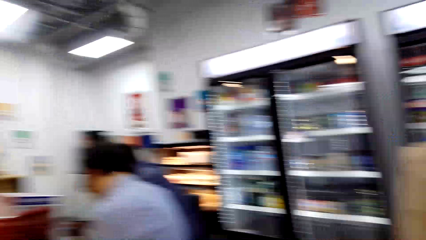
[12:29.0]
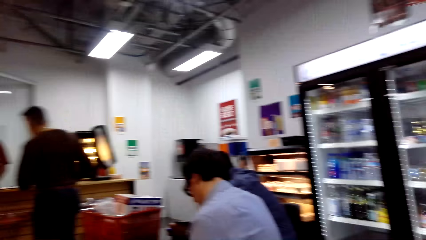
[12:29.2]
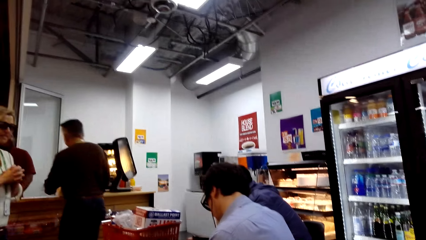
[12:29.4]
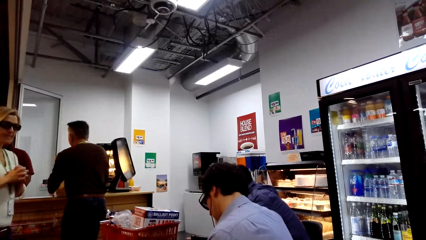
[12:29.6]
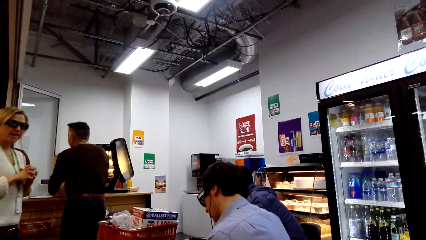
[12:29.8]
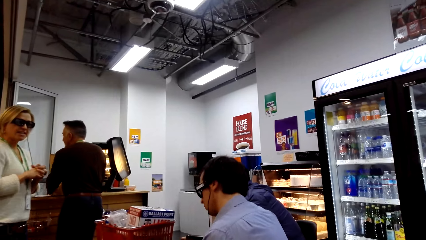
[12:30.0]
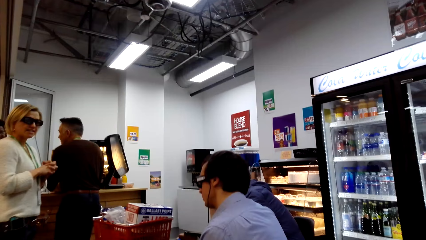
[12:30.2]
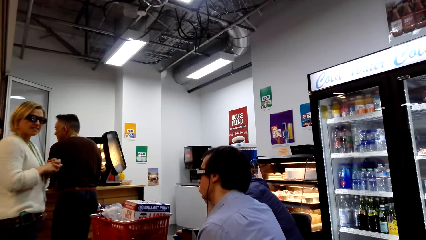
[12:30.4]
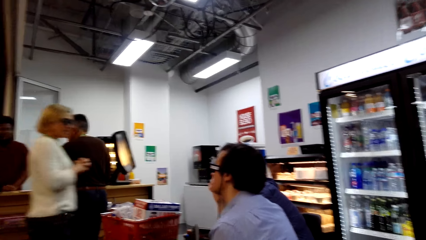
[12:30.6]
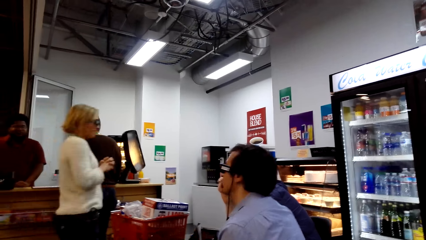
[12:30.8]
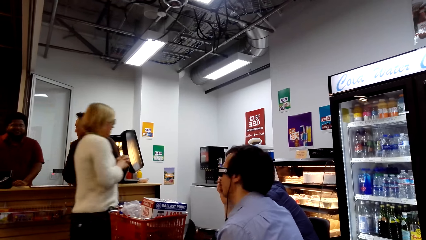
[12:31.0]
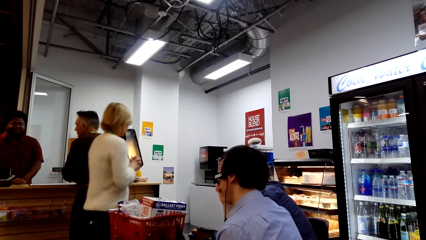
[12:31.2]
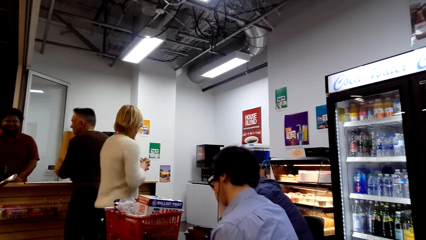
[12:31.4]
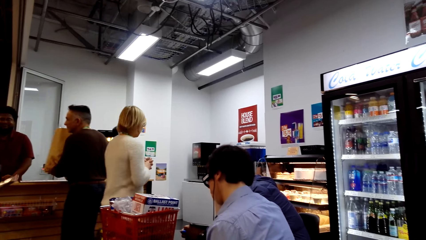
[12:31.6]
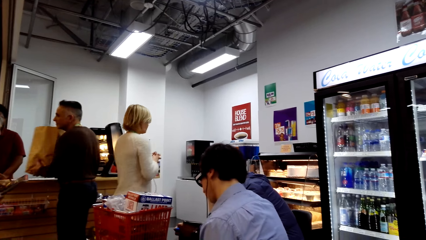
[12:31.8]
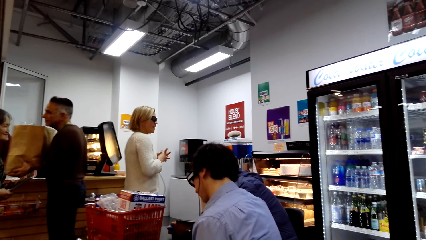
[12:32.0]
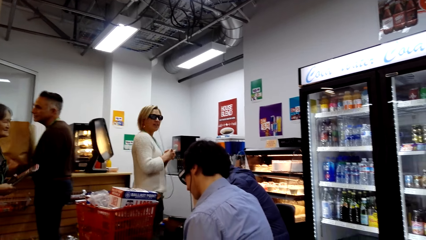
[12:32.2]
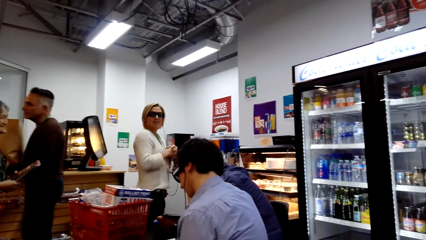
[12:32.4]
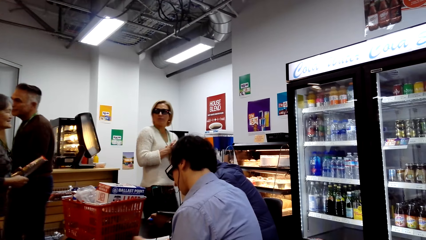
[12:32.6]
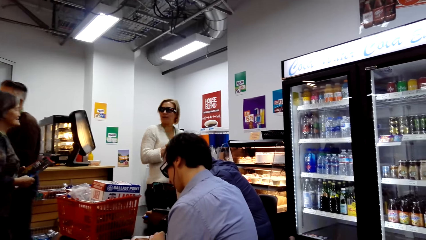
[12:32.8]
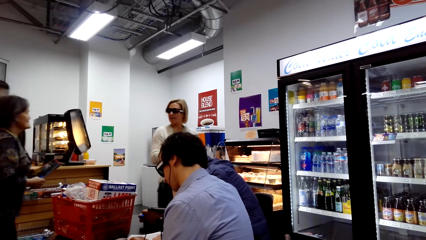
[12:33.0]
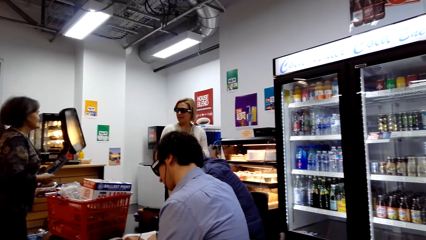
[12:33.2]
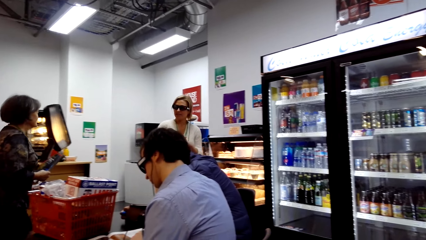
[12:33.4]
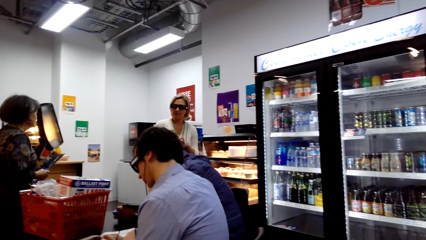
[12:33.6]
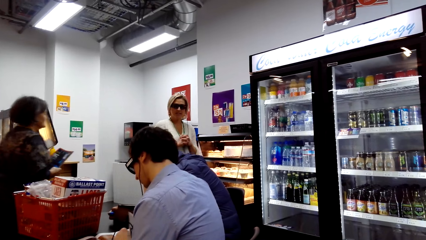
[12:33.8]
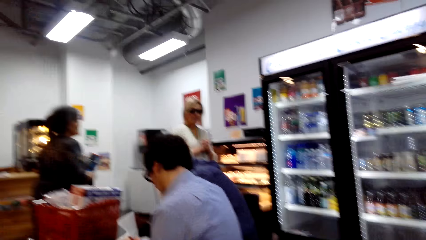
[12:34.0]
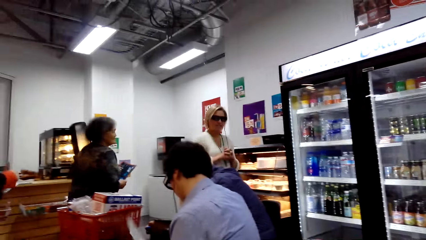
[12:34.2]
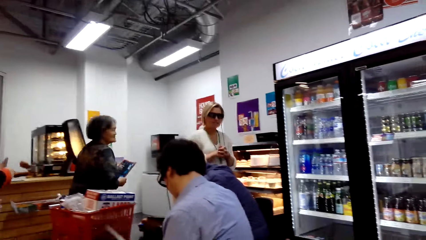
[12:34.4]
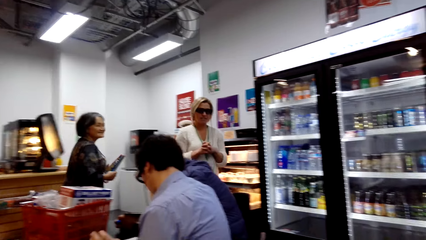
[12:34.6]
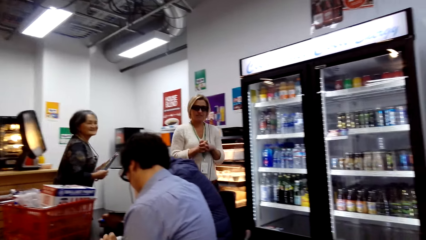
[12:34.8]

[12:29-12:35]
The camera wearer looks around the store.

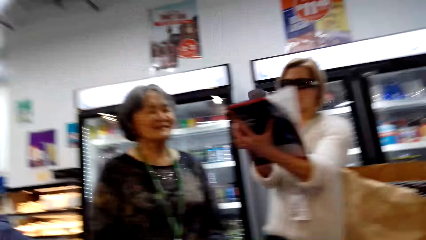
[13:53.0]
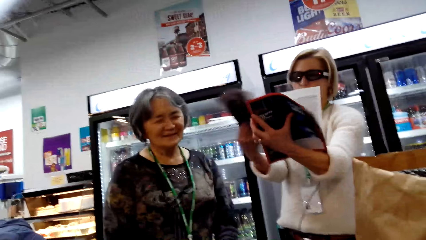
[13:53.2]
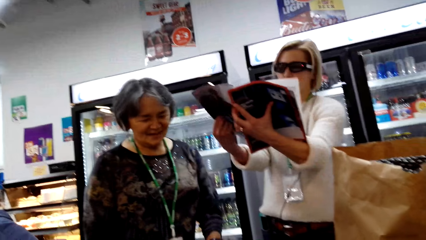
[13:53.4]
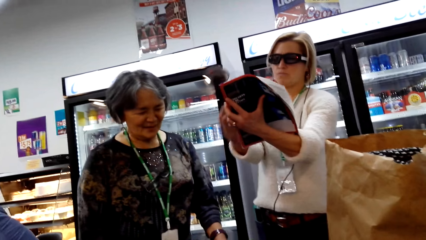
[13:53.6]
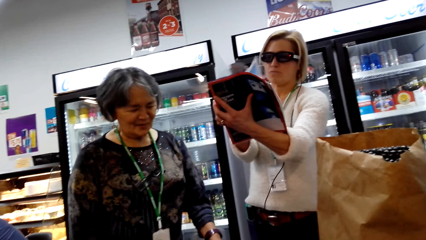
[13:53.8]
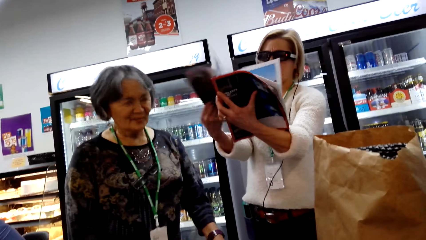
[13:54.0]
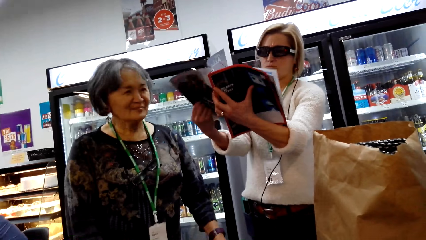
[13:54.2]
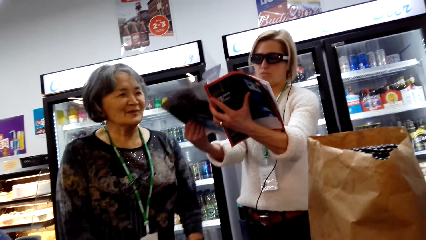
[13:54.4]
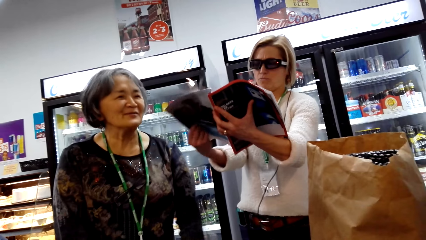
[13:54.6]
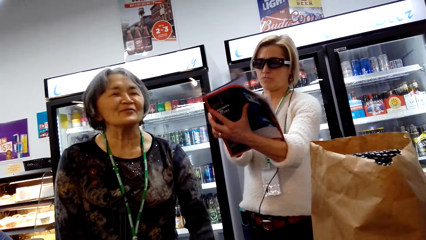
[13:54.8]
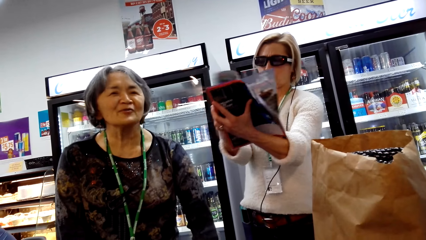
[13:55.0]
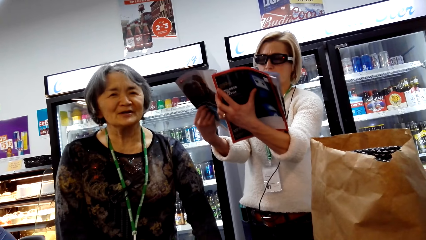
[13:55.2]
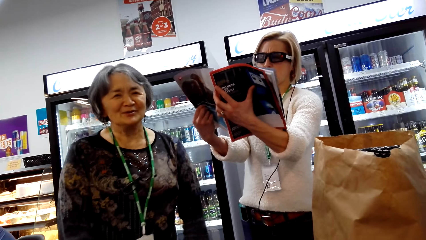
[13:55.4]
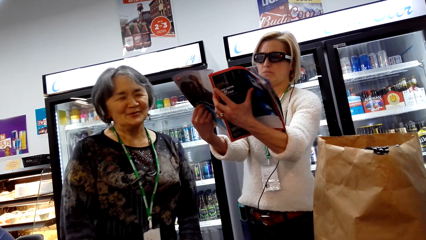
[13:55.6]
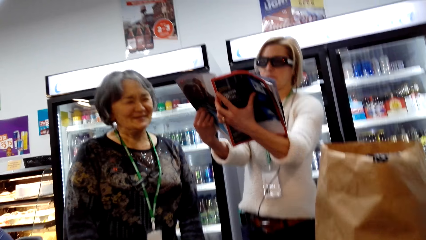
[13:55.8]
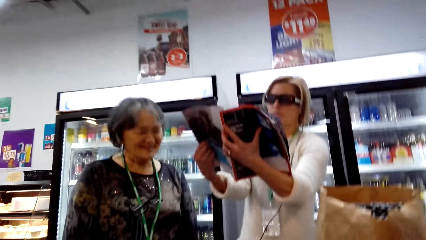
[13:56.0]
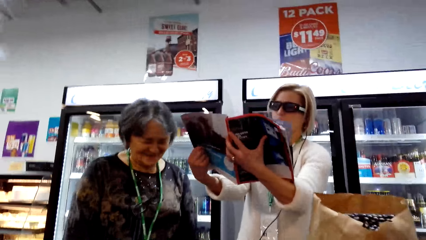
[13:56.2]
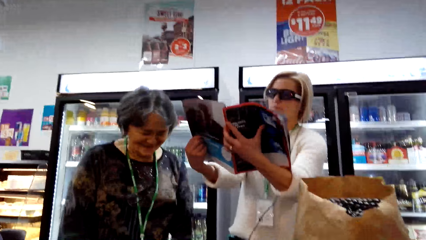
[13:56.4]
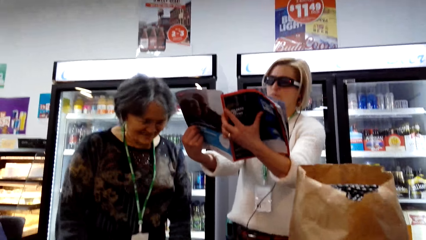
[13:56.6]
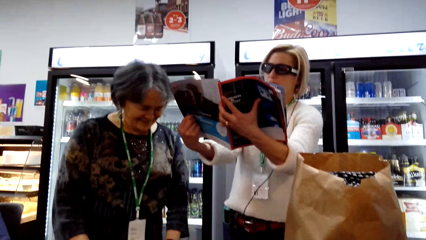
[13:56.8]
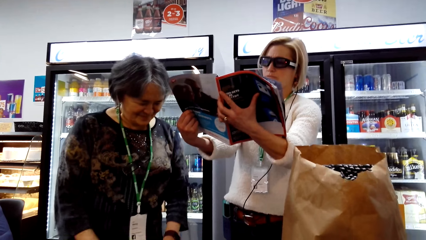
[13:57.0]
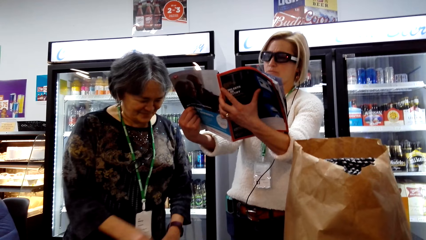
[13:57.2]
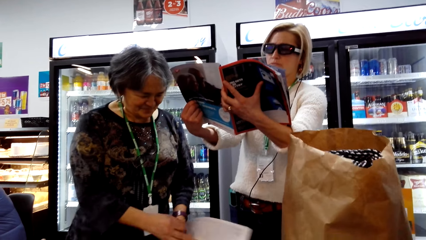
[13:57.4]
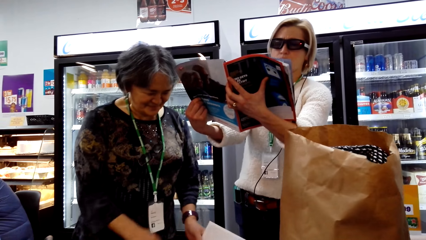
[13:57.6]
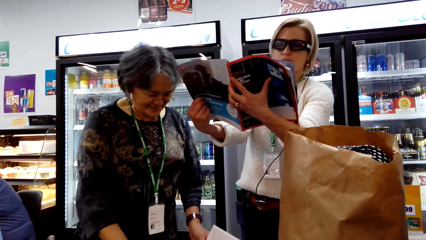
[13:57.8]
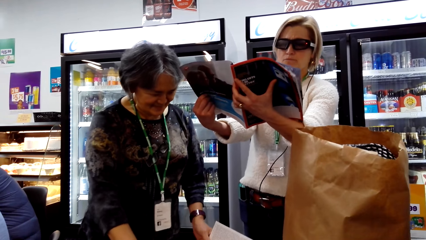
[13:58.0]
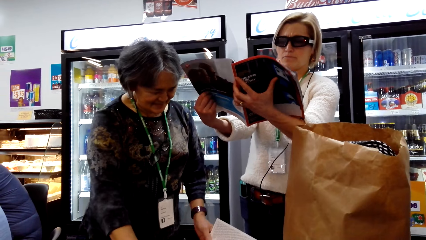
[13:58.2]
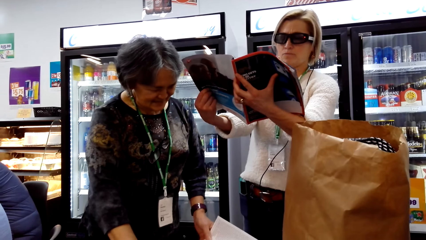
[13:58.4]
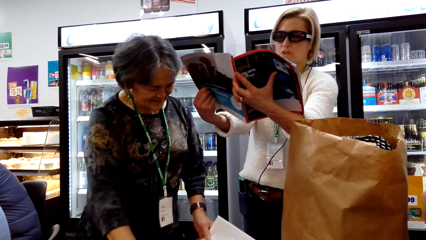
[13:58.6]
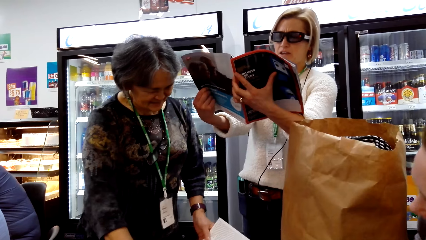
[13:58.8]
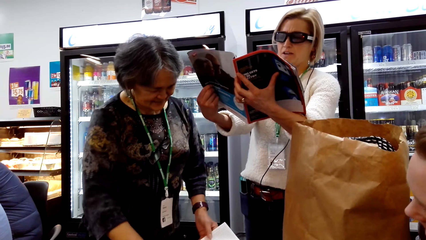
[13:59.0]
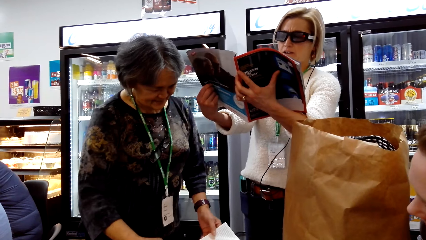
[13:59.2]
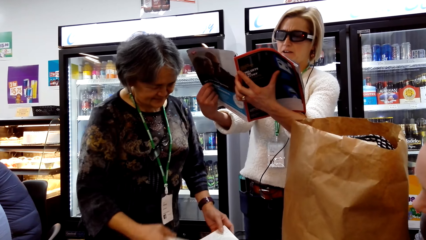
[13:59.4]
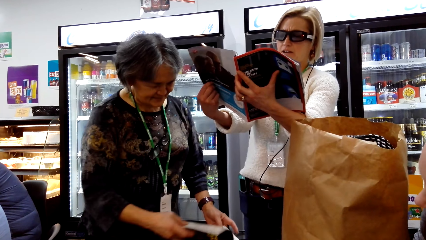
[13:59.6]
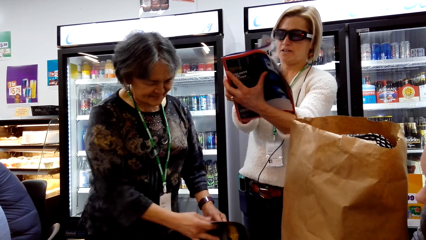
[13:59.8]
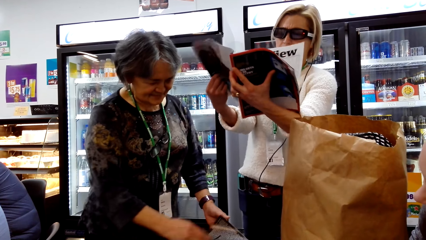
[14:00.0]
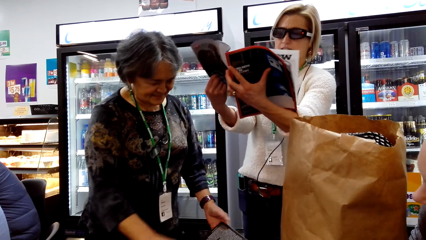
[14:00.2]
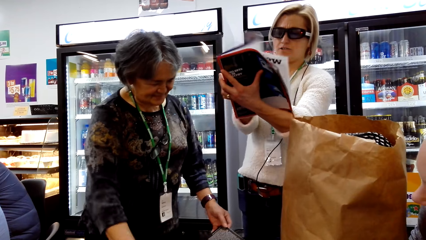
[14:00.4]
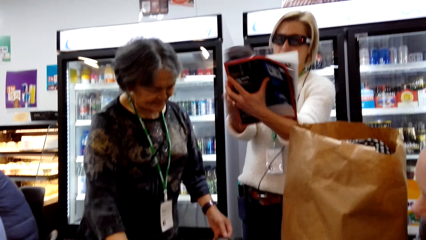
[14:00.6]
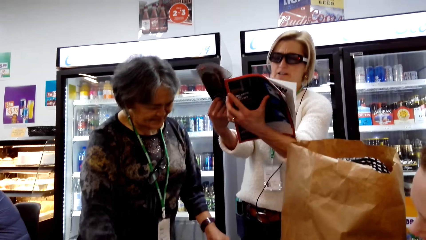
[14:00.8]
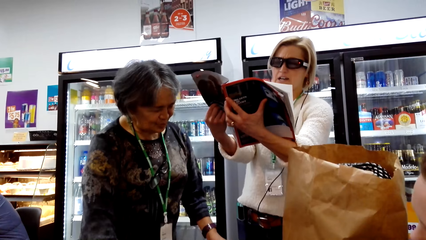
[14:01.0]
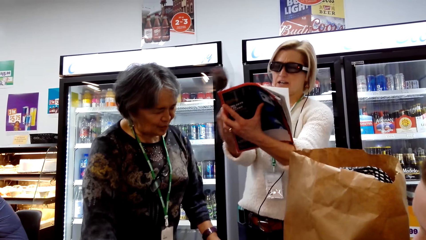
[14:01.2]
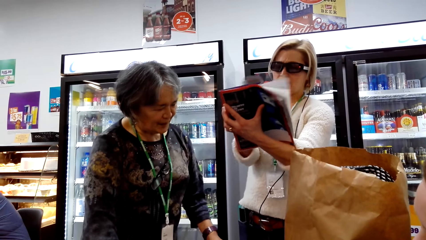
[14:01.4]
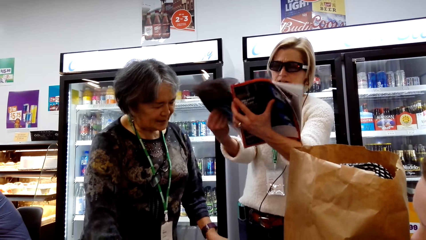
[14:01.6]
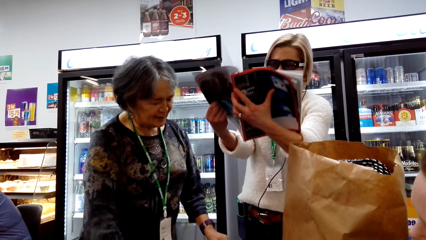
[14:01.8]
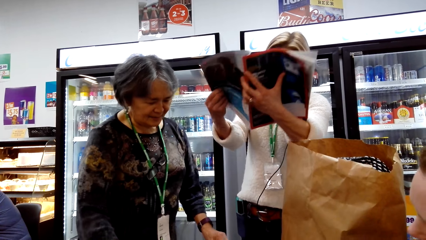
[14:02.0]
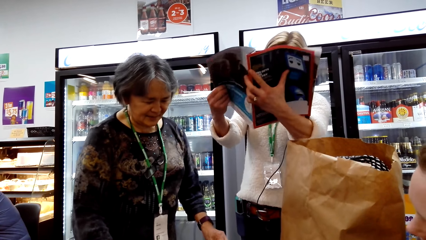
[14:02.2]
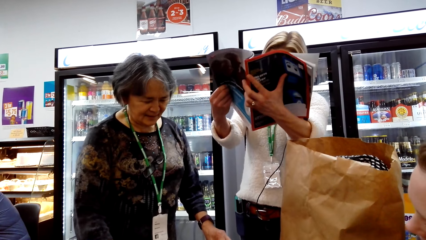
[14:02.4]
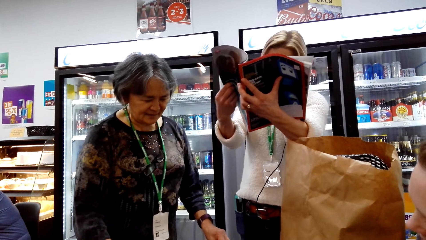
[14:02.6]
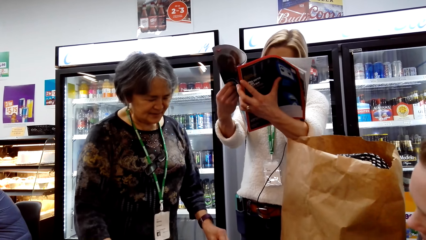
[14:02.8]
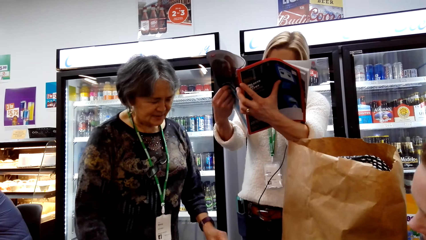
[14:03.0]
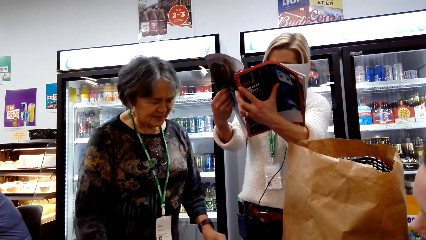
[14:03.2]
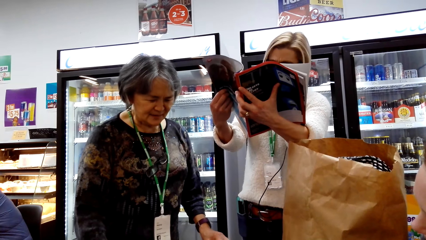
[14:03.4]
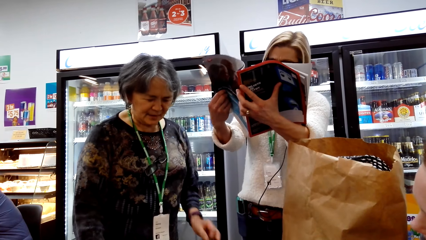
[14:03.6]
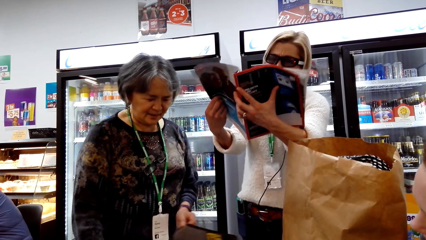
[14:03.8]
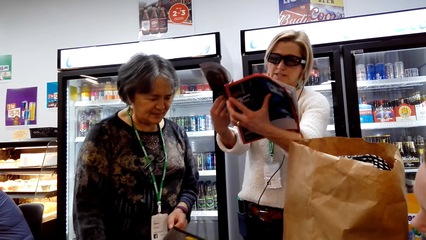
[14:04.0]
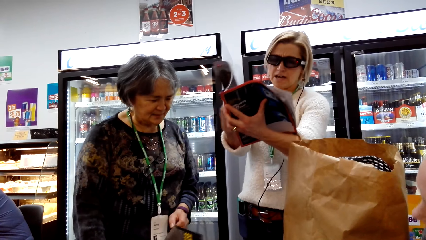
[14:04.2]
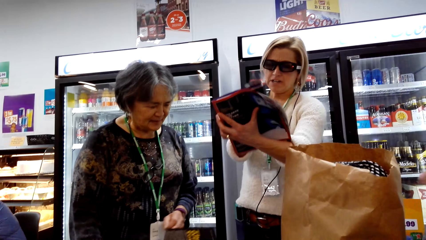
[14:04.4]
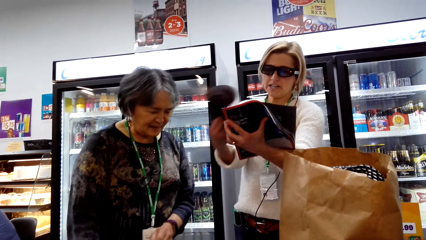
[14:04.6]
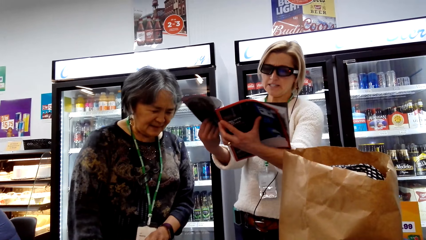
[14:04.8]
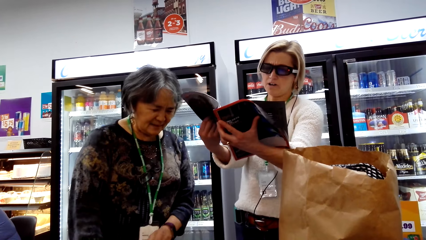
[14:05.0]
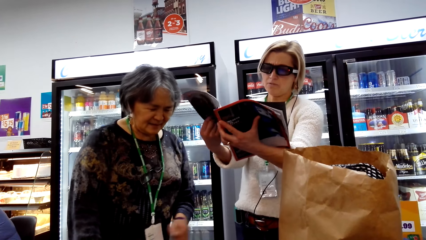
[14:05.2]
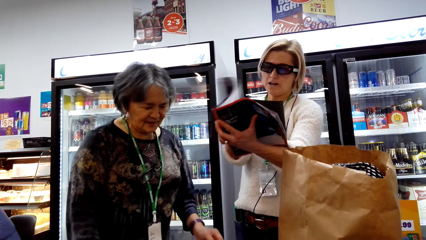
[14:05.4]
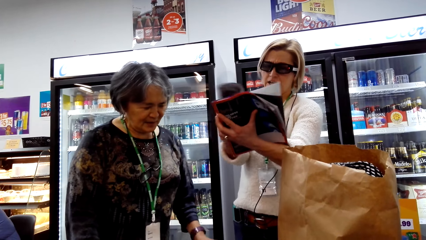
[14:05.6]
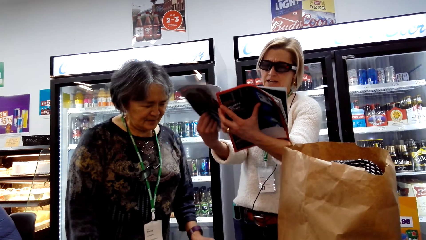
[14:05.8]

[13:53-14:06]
A lady interacts with the camera wearer. The camera wearer talks. Another lady interacts with the first lady.
